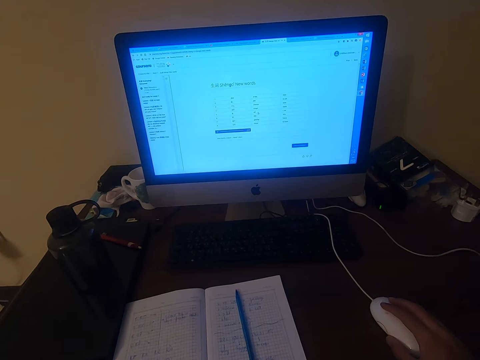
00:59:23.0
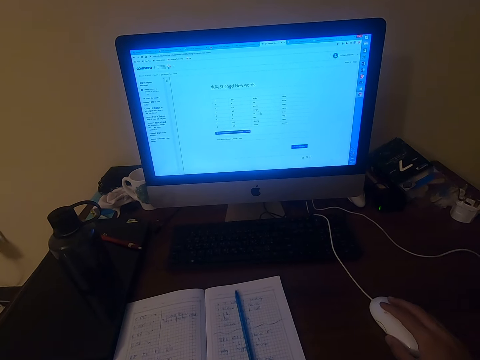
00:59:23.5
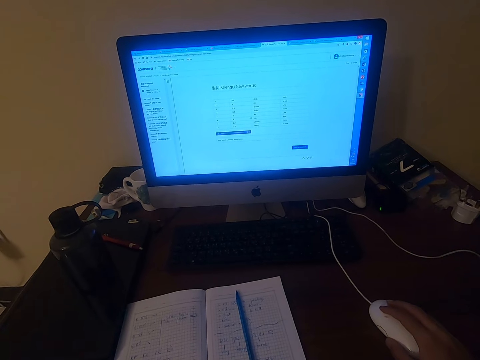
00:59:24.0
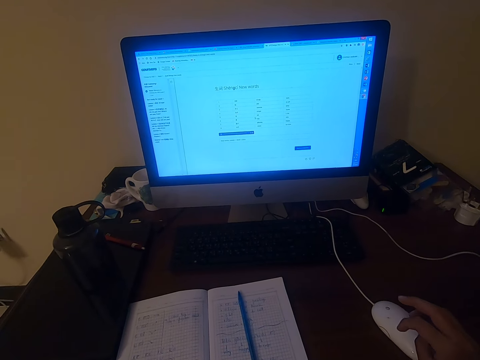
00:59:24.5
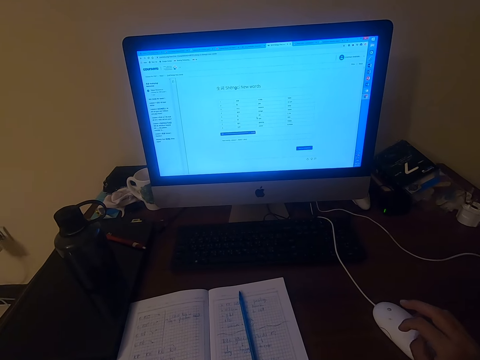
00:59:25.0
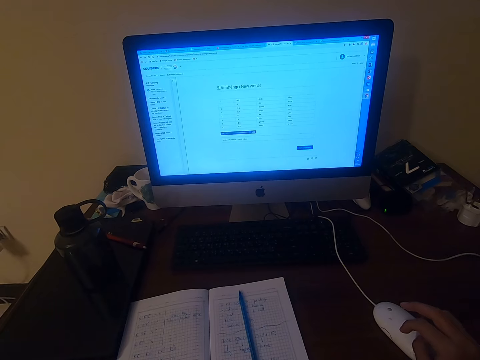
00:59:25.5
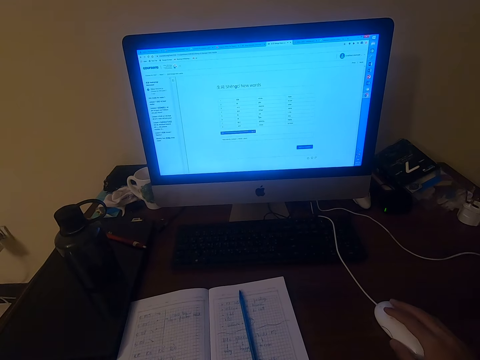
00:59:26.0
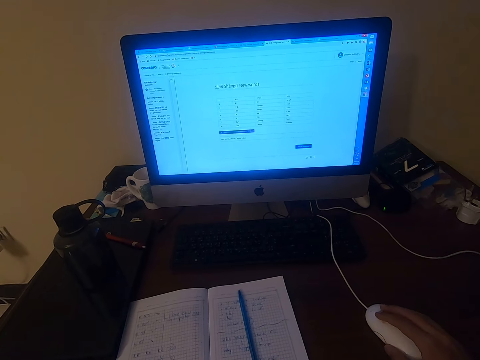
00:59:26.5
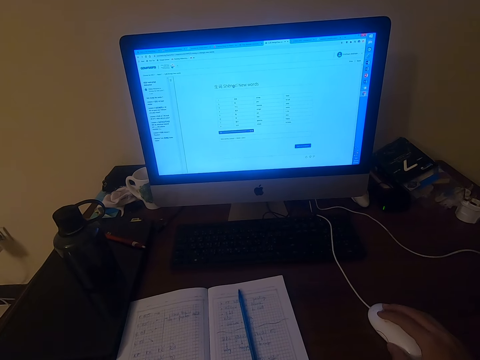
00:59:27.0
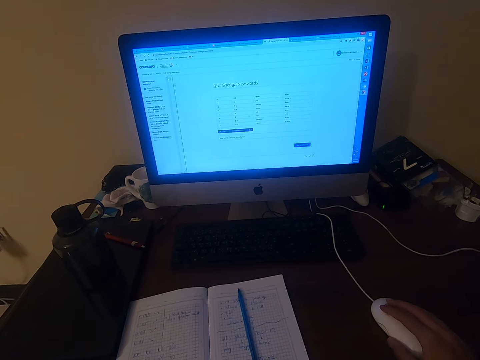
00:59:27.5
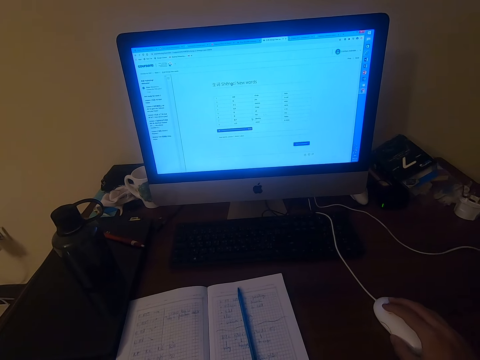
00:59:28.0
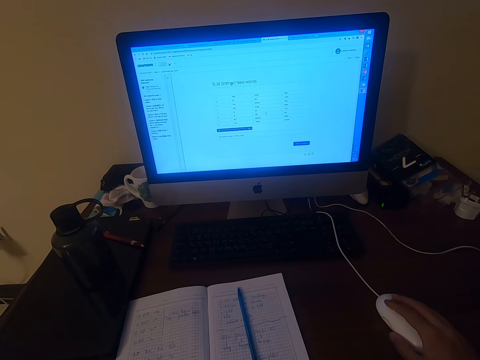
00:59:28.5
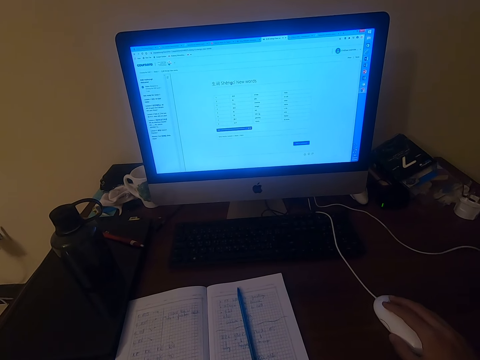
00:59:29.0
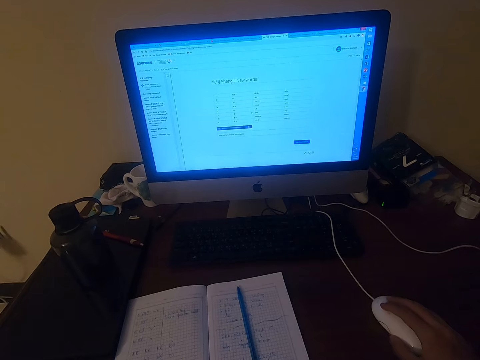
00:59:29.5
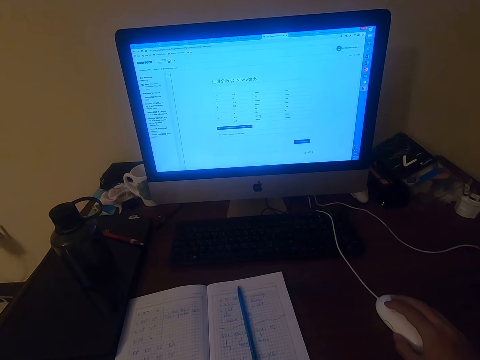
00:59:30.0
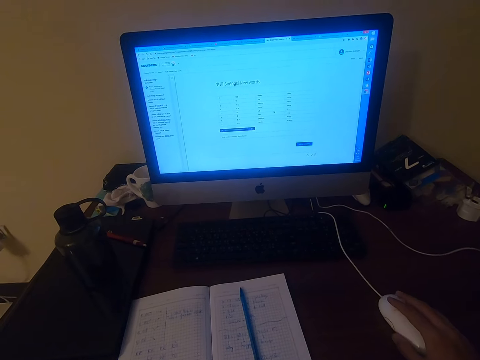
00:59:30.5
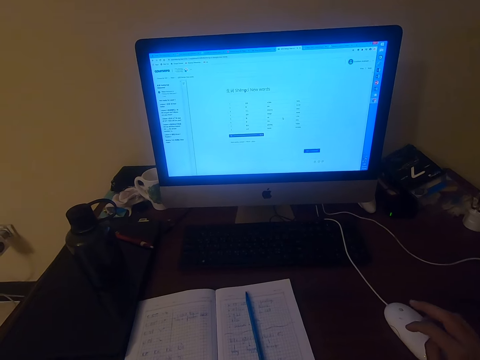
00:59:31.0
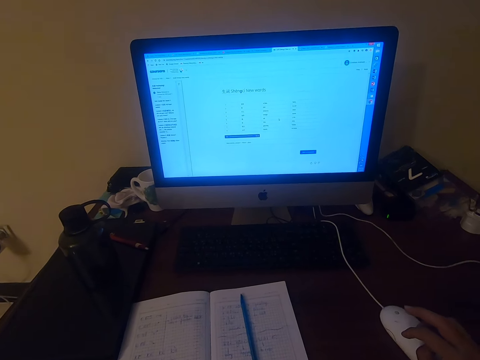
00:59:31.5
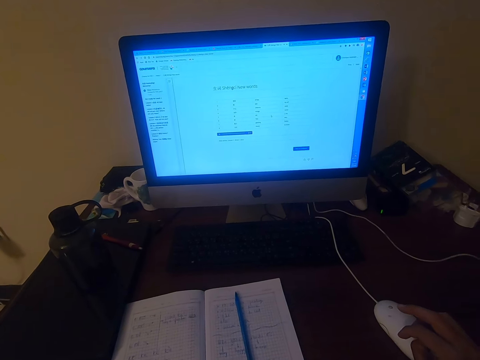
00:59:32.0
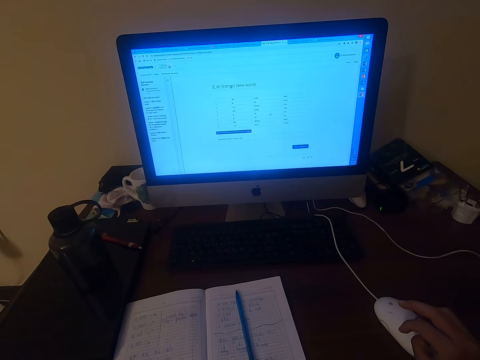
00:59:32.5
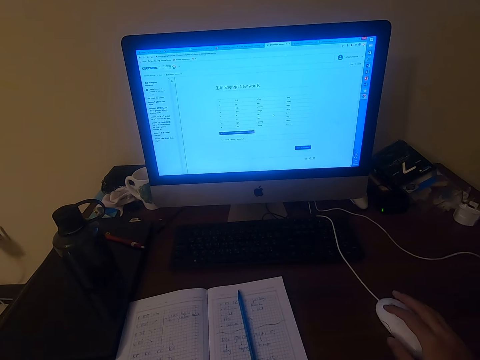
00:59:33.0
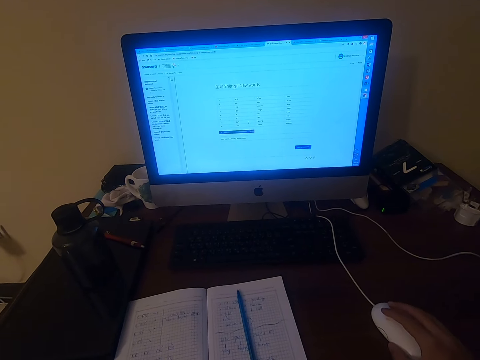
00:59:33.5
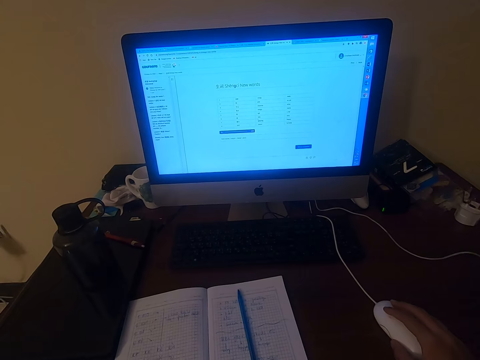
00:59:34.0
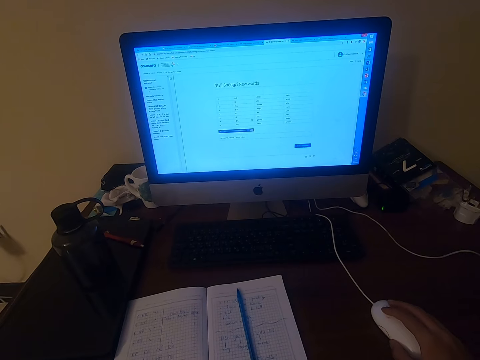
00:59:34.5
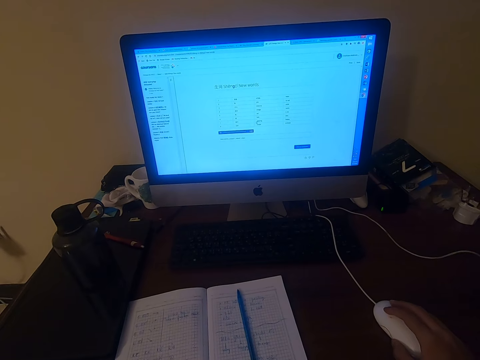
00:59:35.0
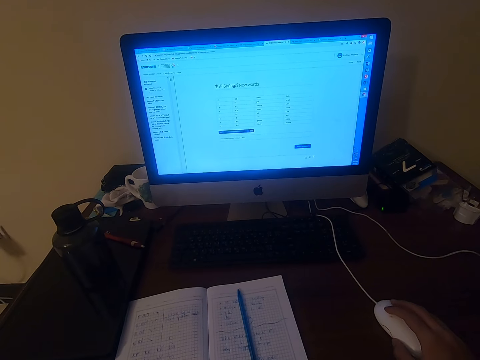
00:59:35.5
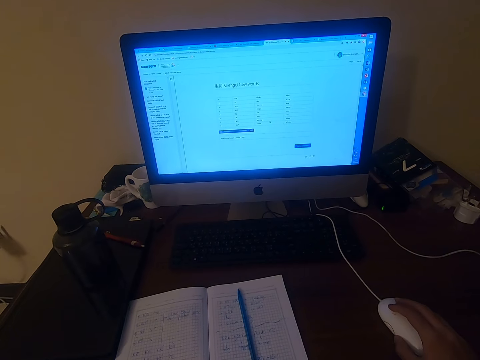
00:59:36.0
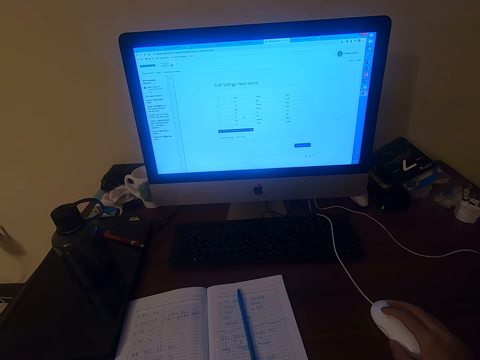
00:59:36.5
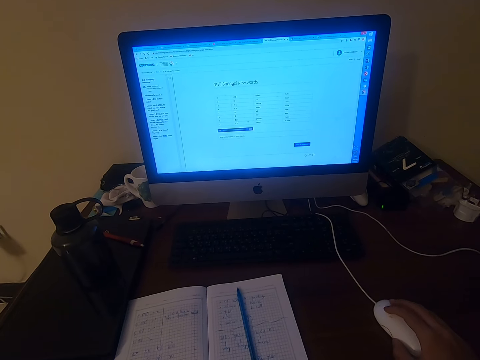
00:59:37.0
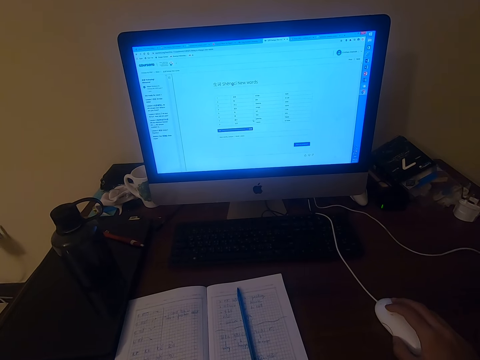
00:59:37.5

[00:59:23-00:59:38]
The camera wearer releases the mouse with his right hand. He operates the desktop on the table with the mouse.

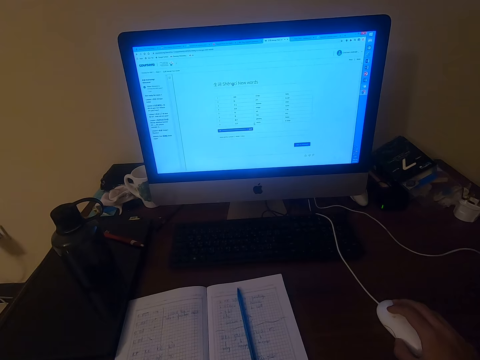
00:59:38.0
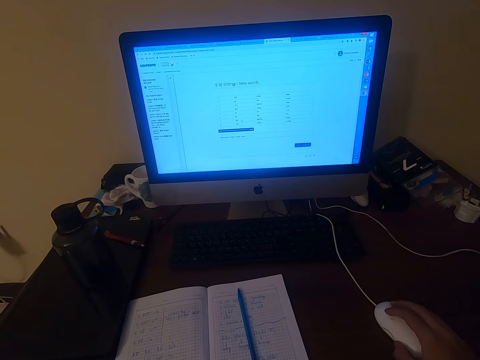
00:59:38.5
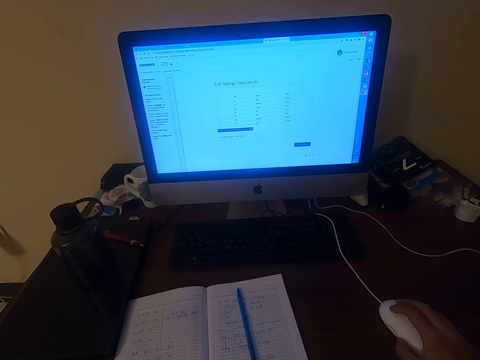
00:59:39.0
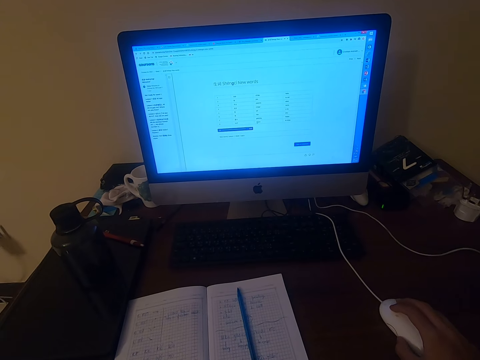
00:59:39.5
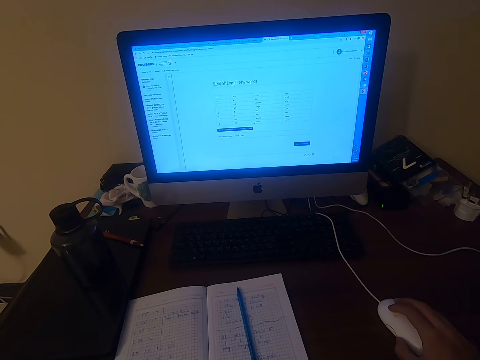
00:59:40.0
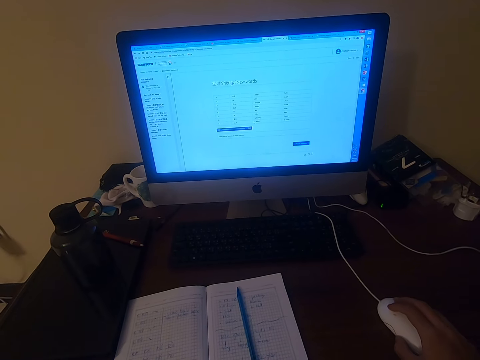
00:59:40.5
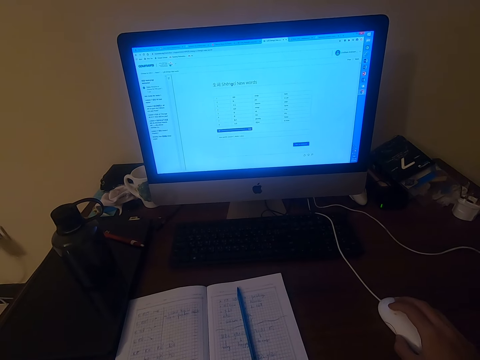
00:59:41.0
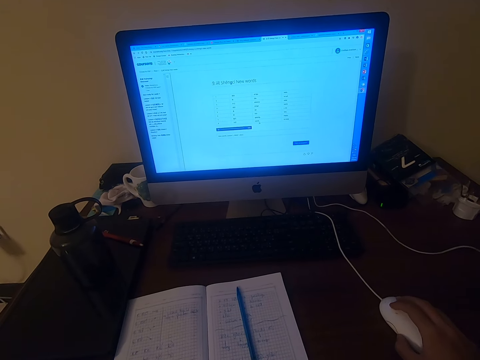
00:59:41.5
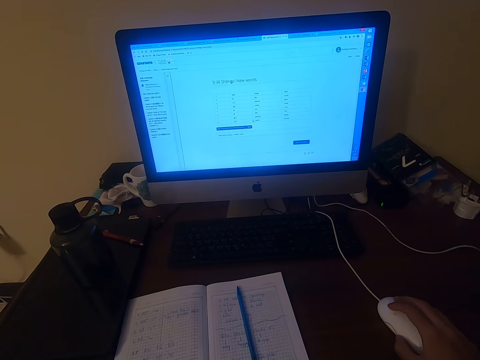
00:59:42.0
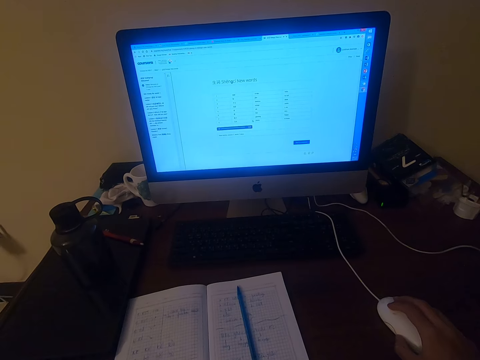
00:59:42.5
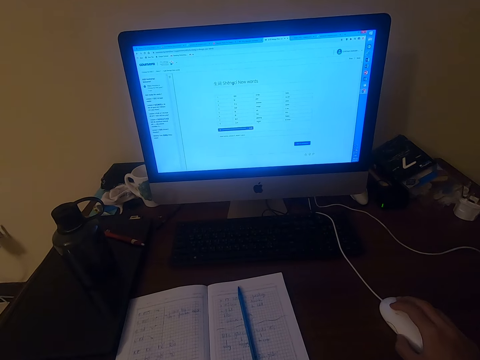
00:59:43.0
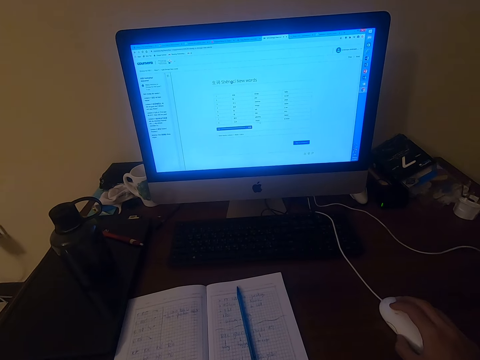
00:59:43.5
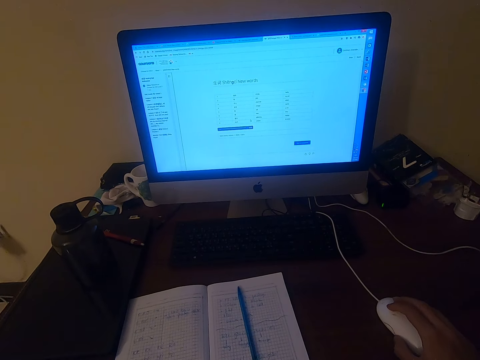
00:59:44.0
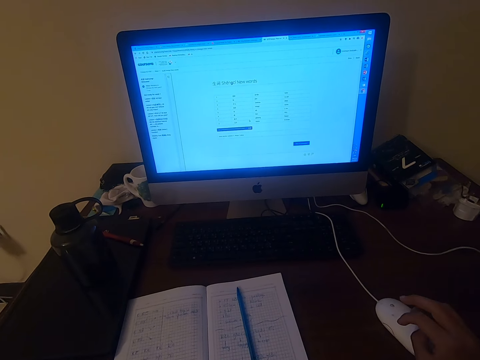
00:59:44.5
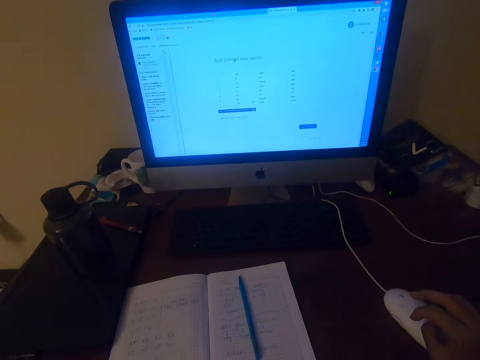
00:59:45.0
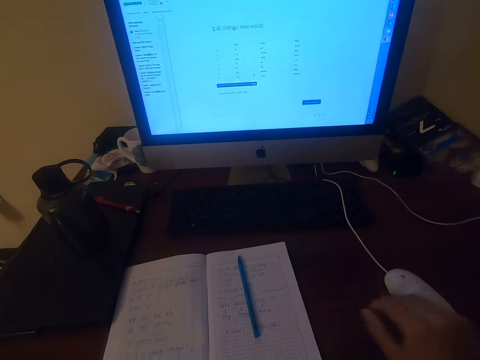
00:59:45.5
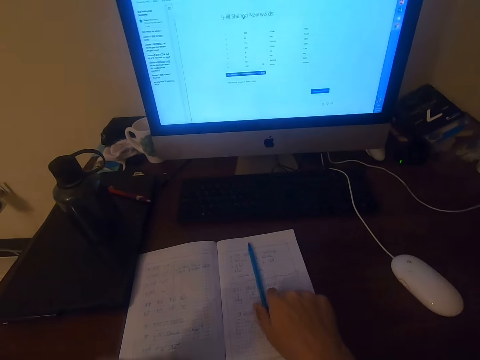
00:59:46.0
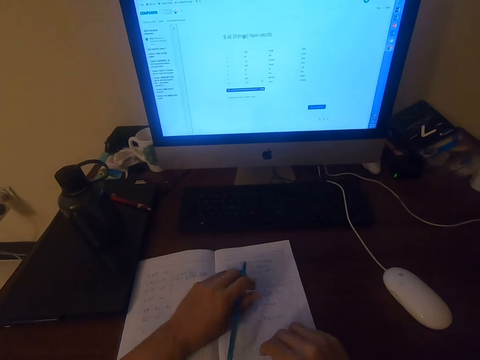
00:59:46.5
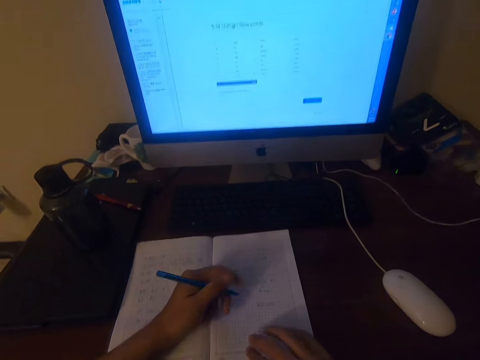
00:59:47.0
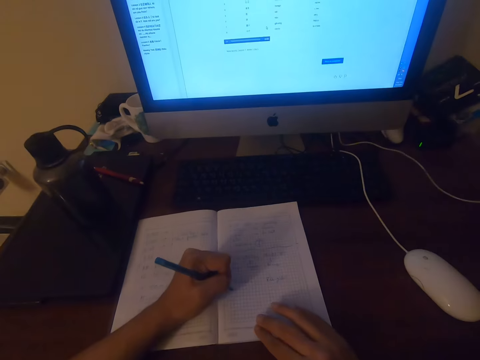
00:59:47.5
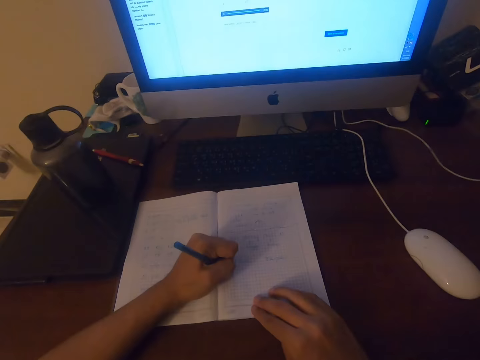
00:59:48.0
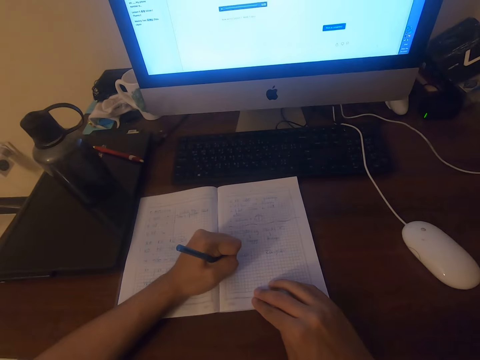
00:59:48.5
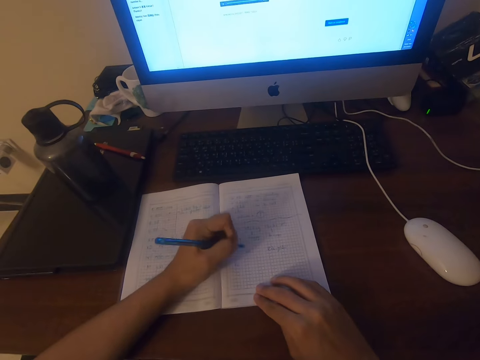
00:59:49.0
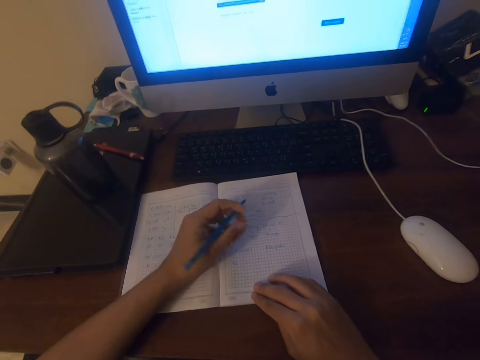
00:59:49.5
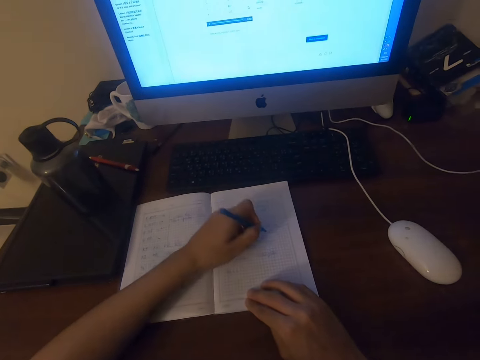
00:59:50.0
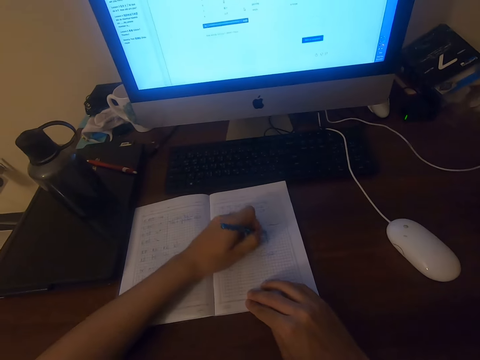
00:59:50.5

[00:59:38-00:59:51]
The camera wearer picks up the pen on the book. They write on the book with the pen.
